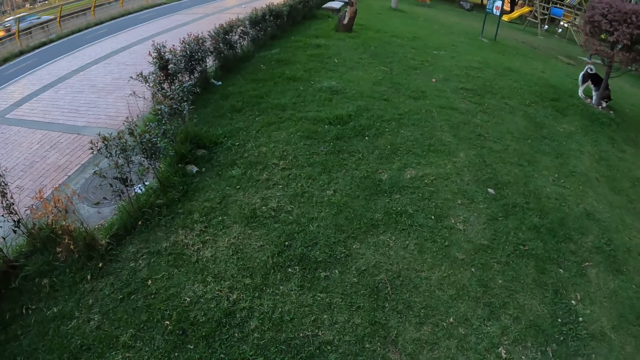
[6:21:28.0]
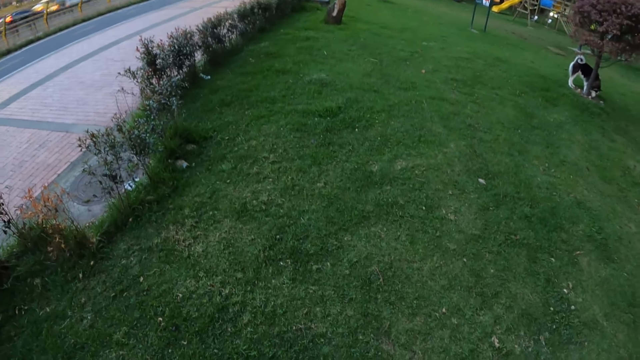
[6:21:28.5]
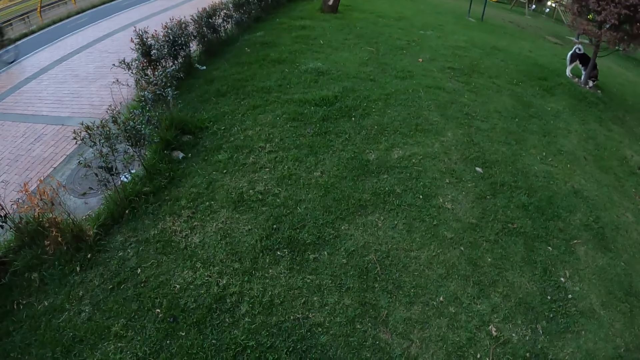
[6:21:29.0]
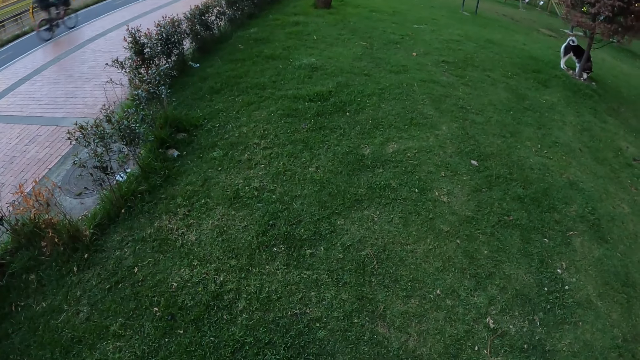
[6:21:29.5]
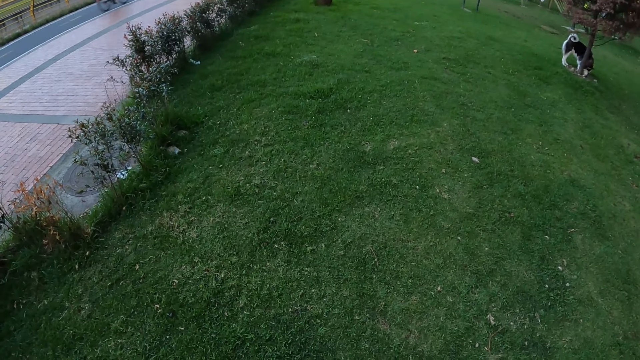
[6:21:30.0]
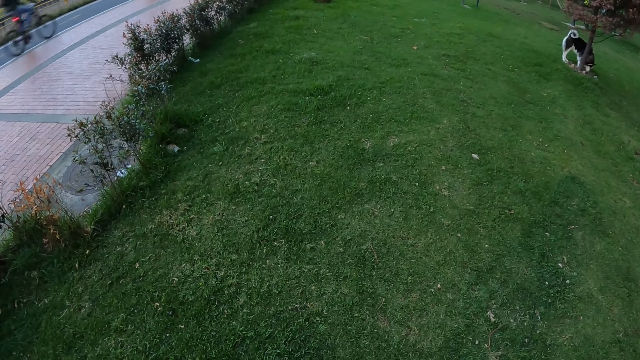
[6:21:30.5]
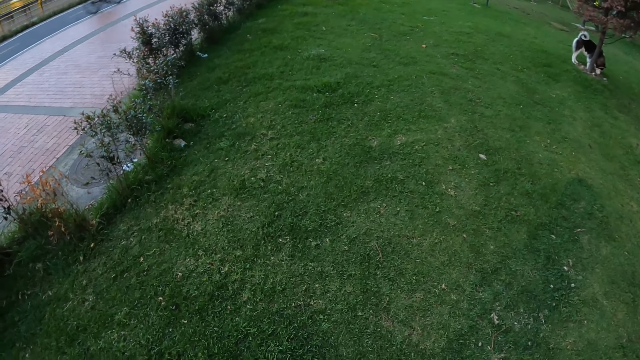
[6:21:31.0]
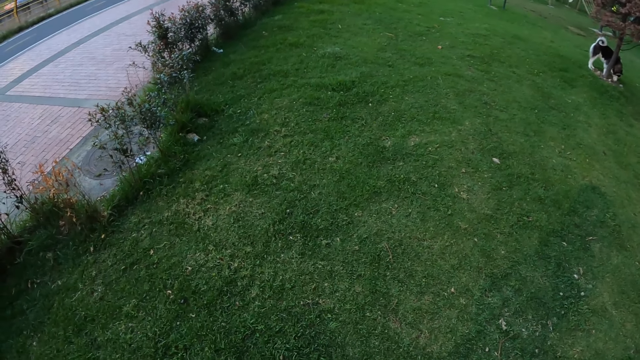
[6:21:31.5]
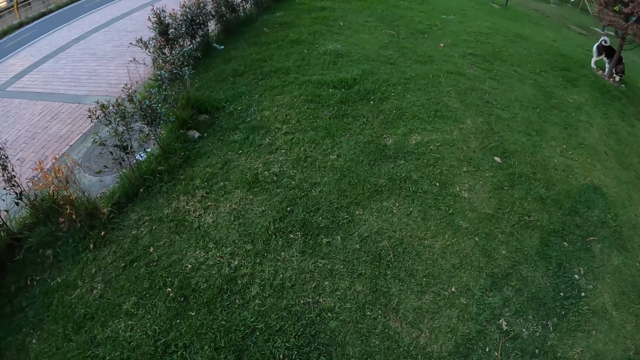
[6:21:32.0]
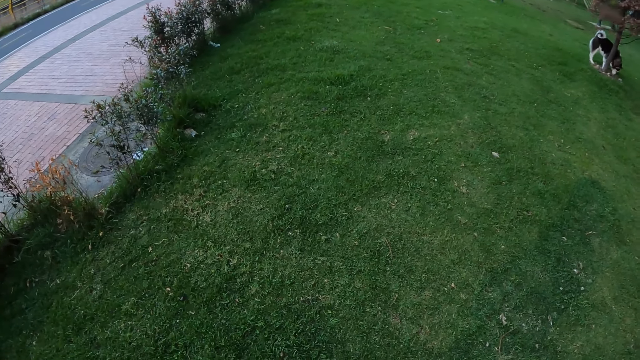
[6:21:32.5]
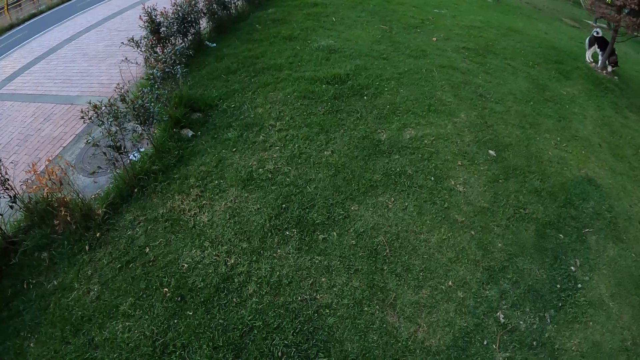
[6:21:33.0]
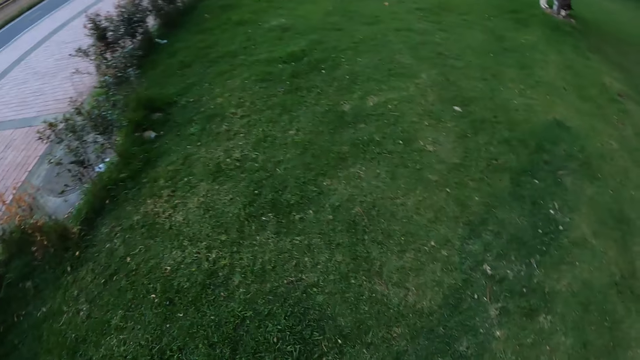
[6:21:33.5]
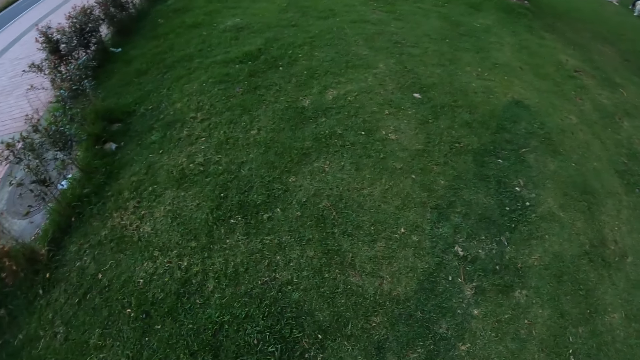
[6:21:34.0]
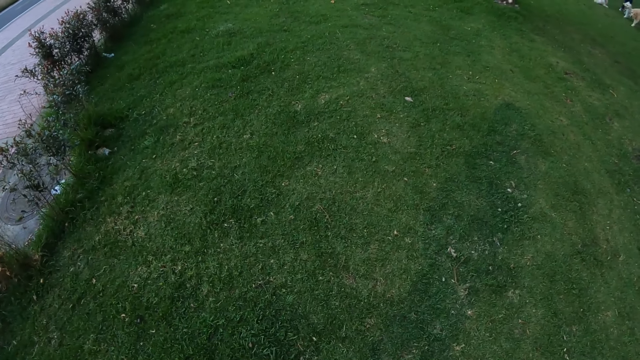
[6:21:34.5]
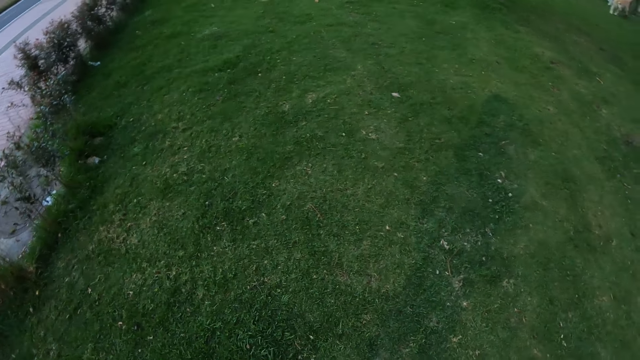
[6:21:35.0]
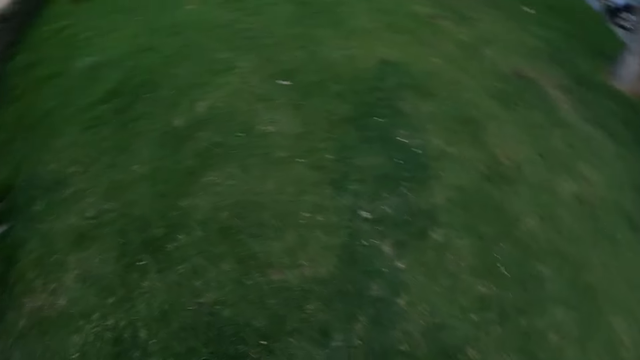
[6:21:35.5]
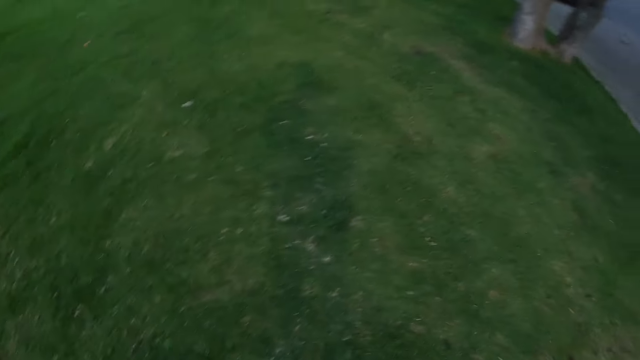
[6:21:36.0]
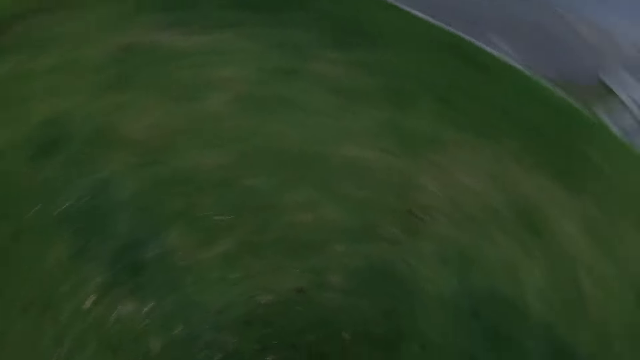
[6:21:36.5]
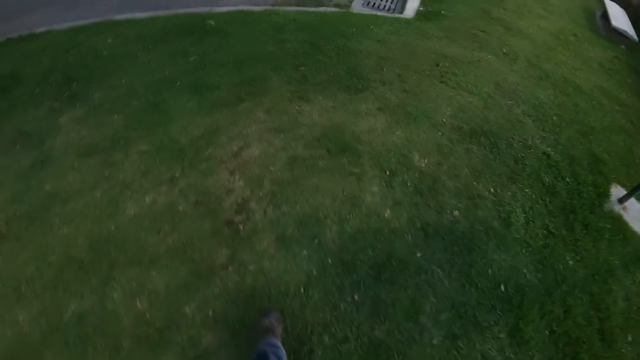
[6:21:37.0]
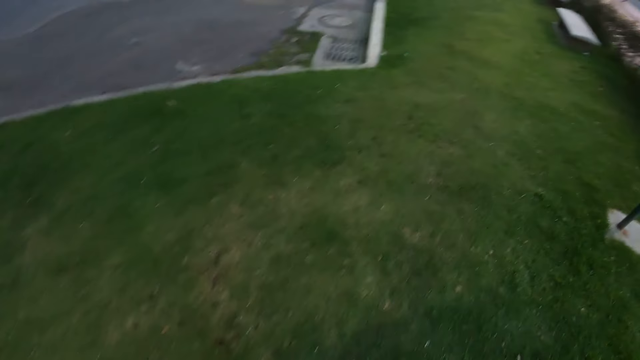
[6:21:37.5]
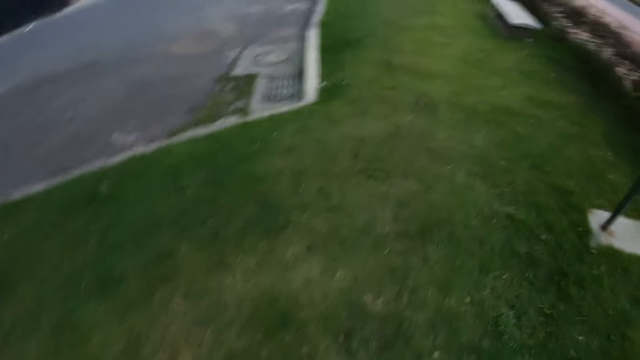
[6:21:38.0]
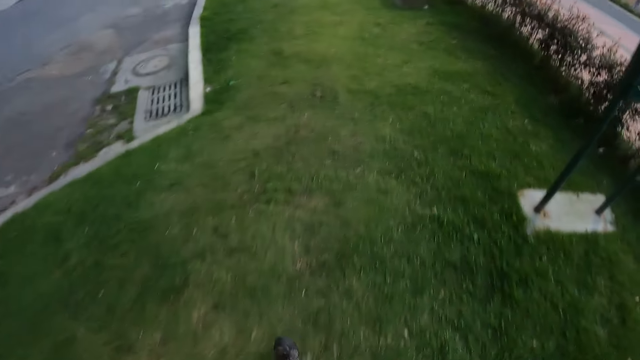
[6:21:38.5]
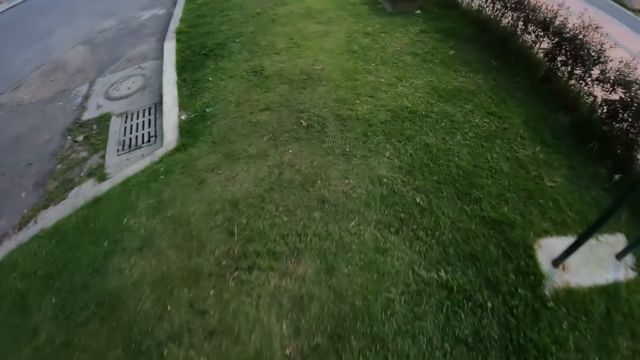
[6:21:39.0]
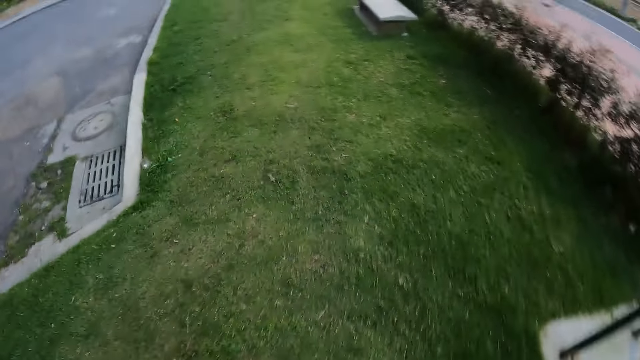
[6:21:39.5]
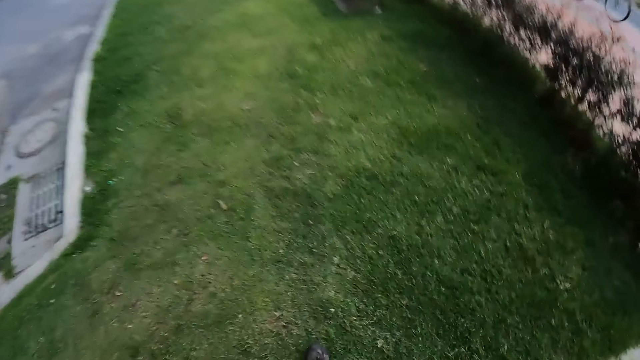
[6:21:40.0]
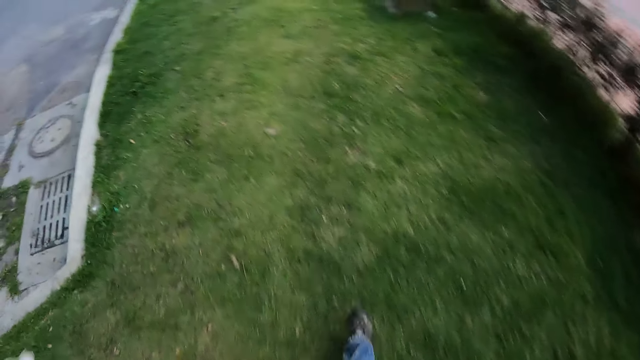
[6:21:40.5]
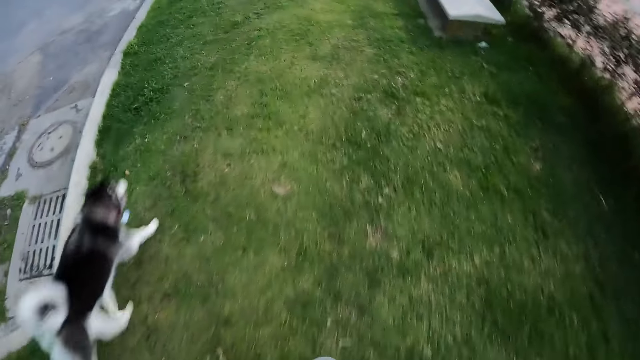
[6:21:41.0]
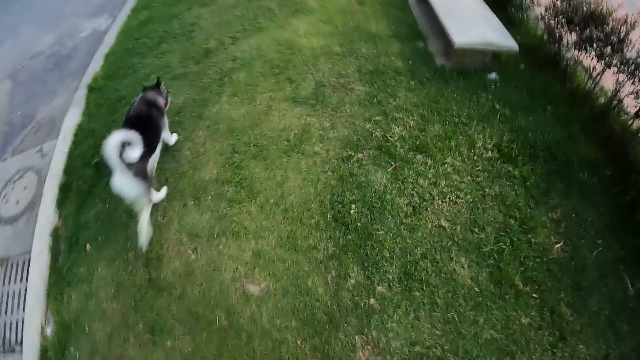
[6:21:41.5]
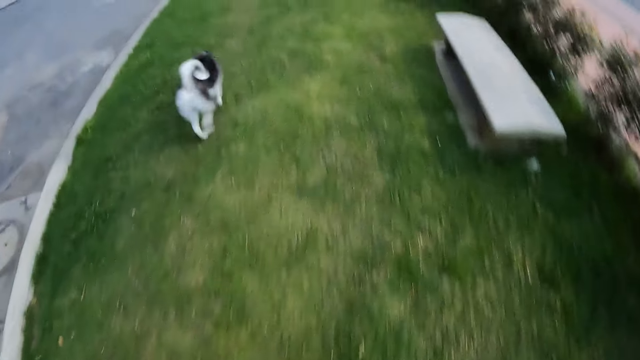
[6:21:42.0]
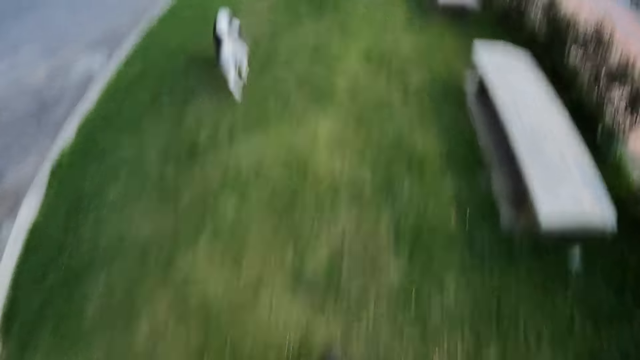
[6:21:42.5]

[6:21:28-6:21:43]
The camera wearer turns around. They walk on a lawn beside the sidewalk. The dog runs ahead of the camera wearer.

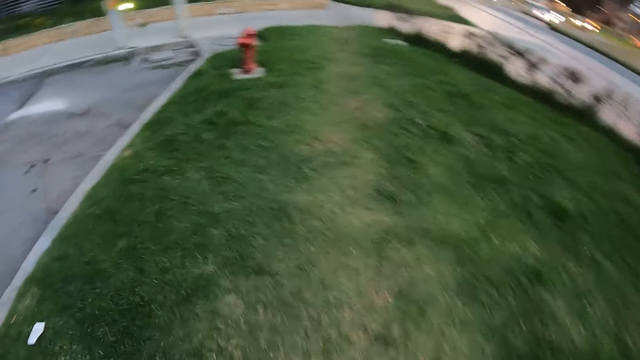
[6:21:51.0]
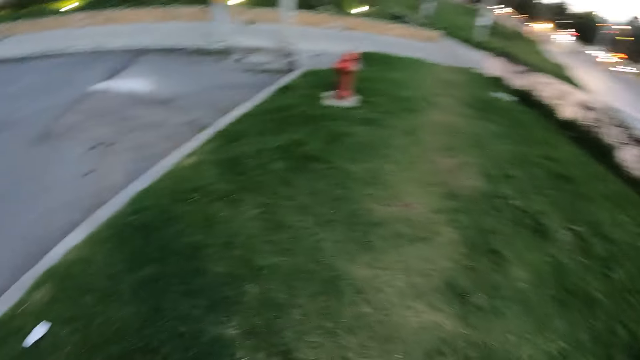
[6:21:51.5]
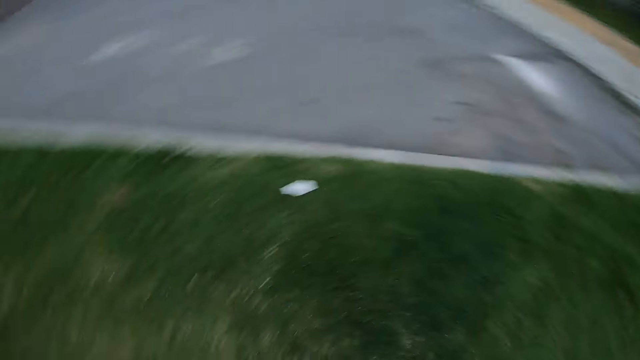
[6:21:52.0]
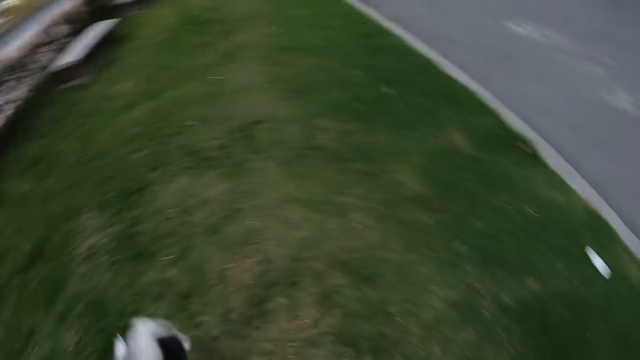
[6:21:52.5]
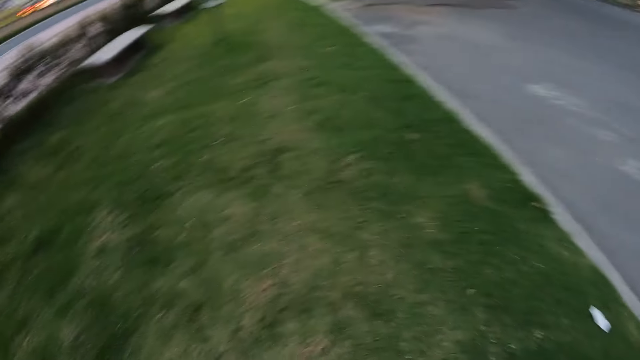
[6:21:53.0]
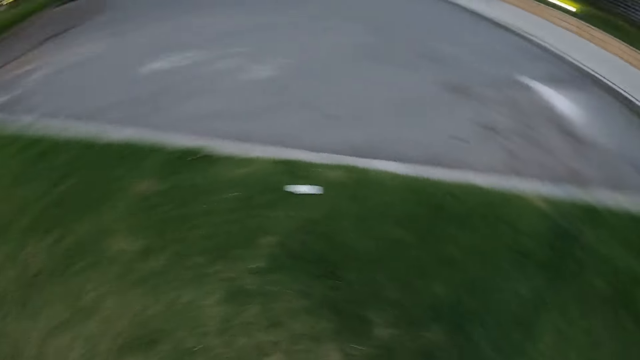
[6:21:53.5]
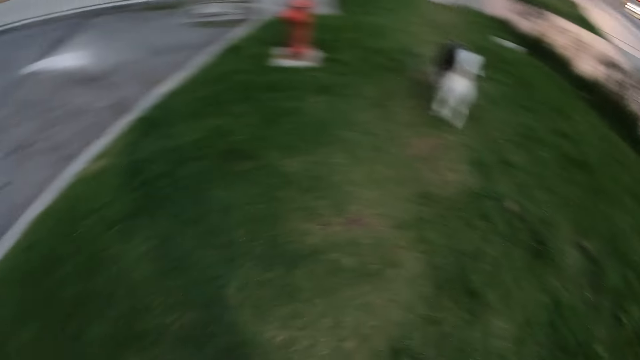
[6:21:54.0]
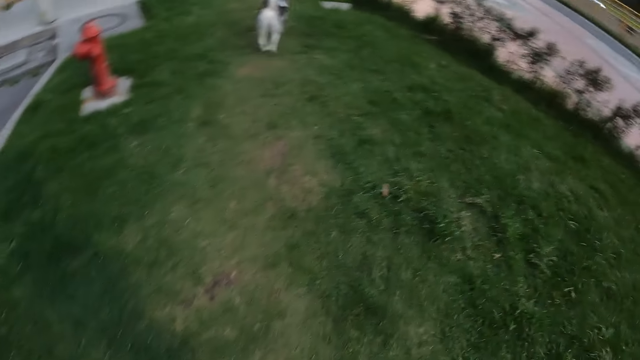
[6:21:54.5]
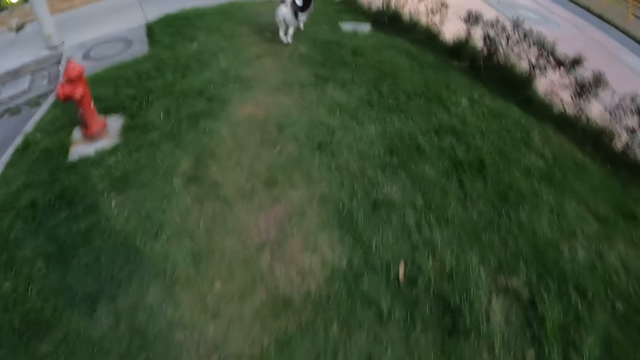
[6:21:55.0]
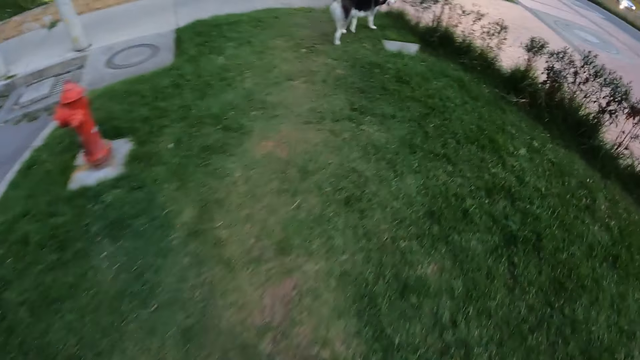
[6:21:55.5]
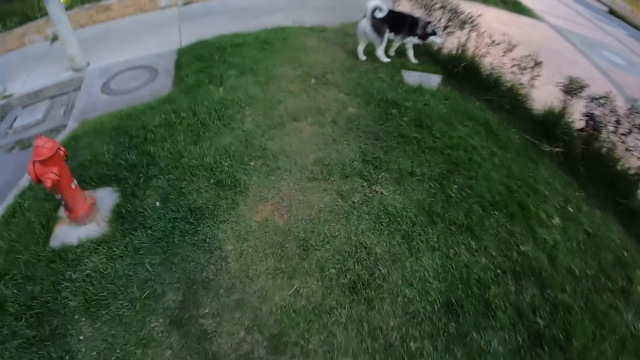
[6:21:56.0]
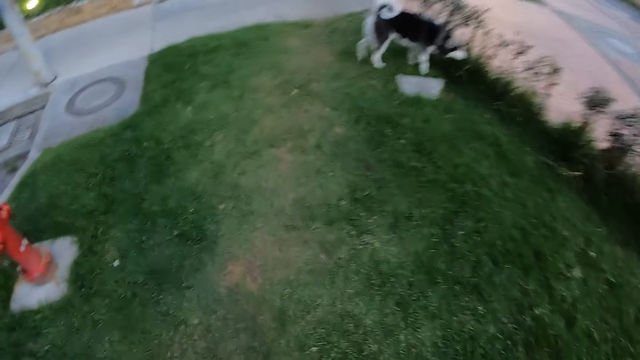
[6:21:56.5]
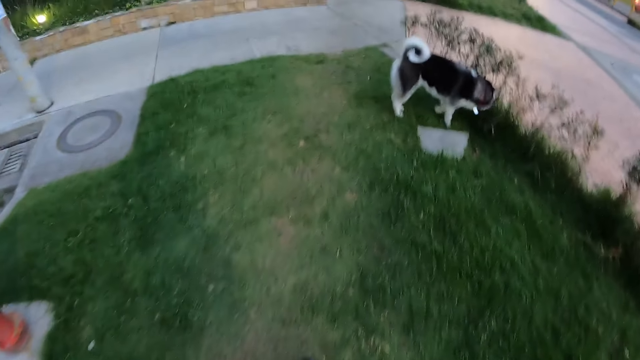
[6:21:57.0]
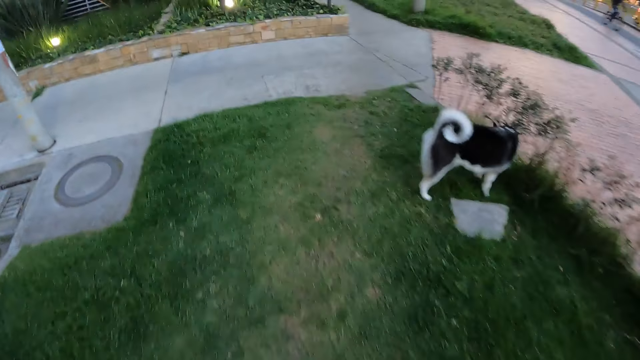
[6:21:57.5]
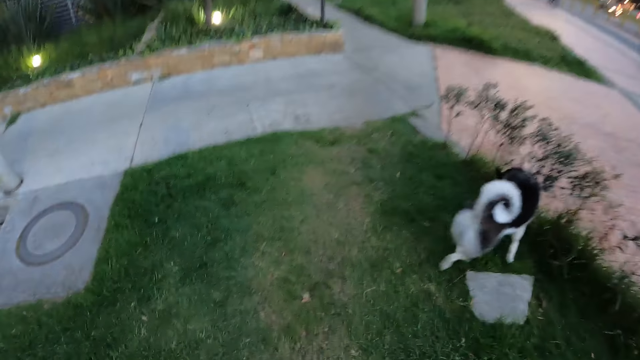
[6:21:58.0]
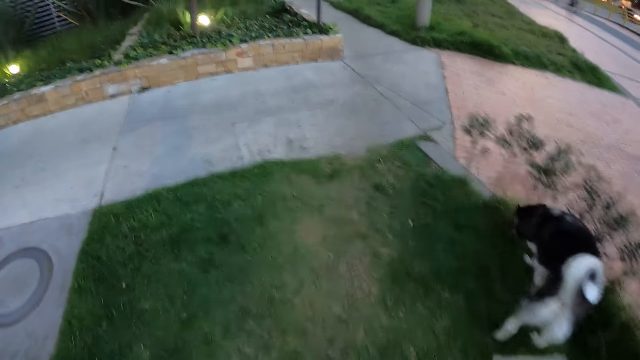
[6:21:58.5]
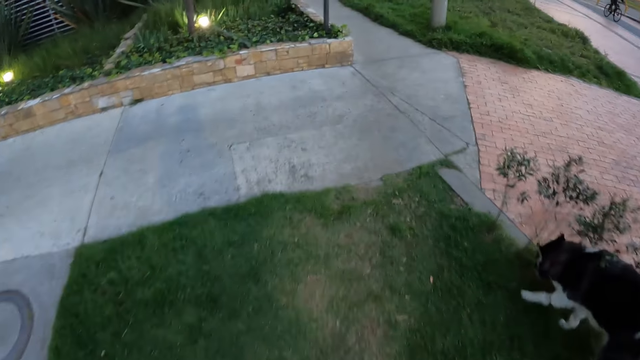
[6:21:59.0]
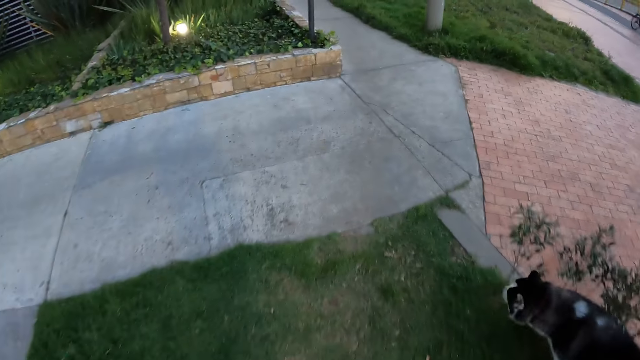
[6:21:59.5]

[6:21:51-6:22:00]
The camera wearer turns around. They walk on the grass.
